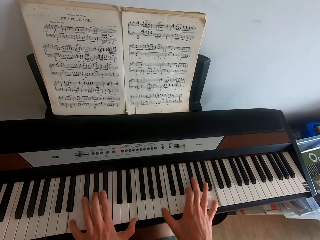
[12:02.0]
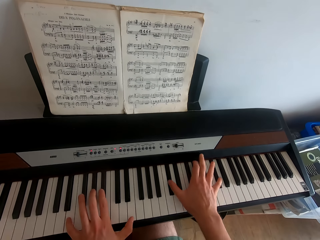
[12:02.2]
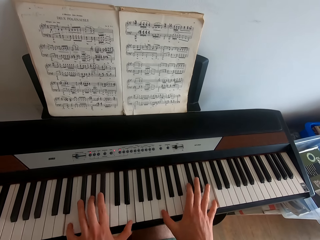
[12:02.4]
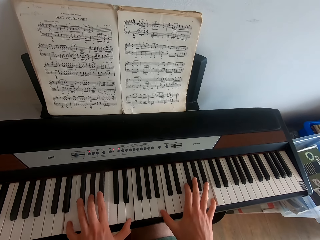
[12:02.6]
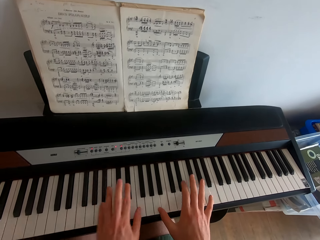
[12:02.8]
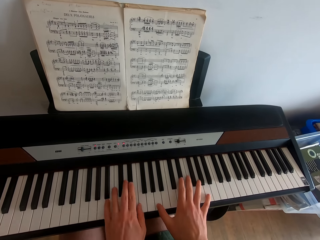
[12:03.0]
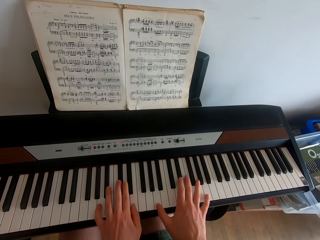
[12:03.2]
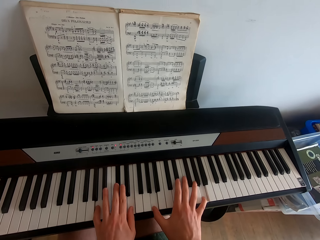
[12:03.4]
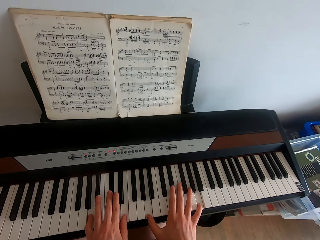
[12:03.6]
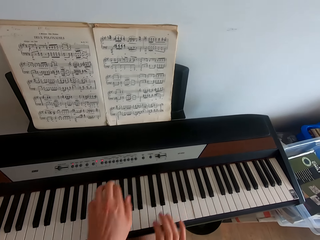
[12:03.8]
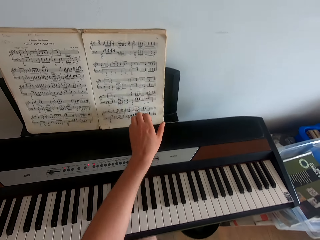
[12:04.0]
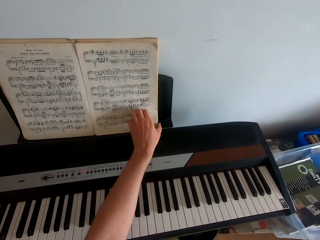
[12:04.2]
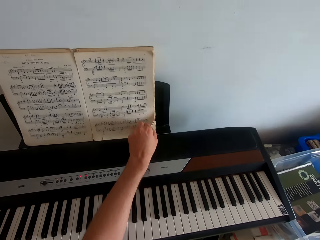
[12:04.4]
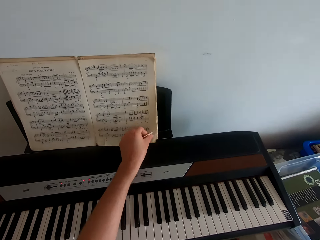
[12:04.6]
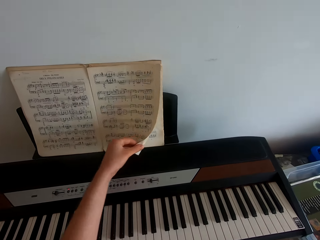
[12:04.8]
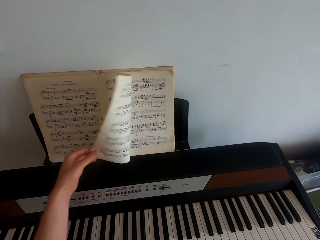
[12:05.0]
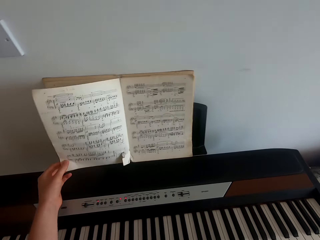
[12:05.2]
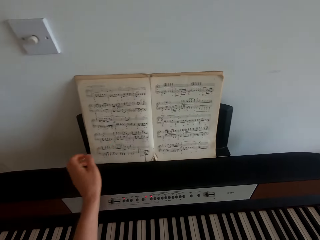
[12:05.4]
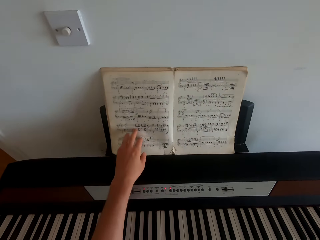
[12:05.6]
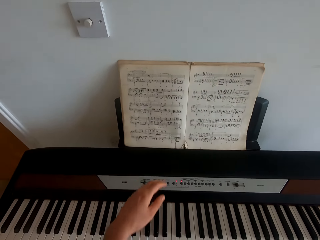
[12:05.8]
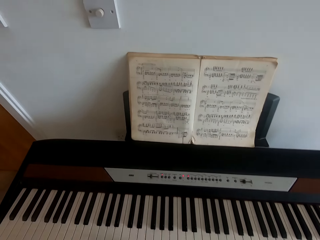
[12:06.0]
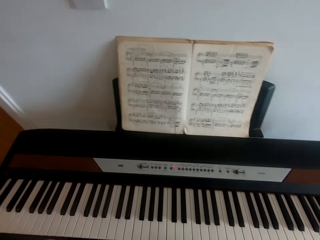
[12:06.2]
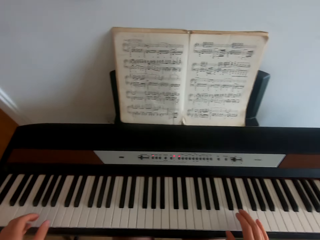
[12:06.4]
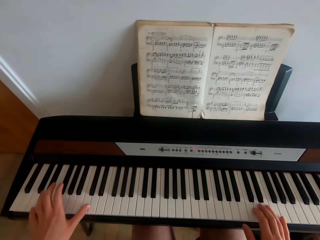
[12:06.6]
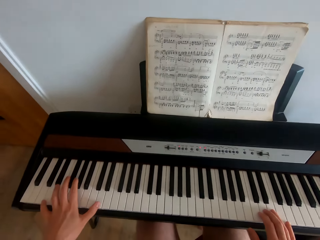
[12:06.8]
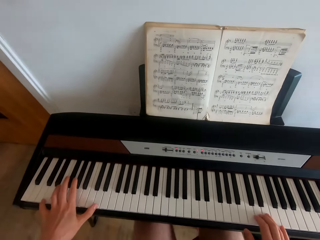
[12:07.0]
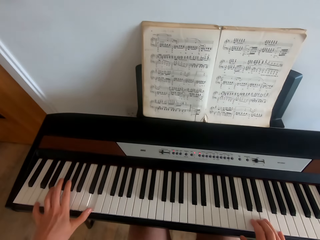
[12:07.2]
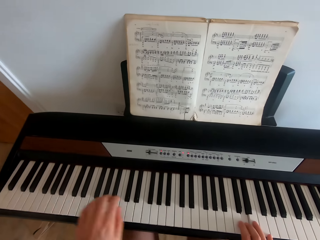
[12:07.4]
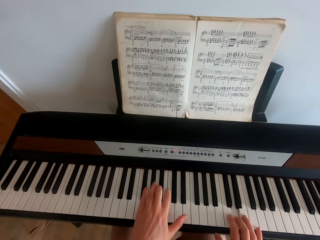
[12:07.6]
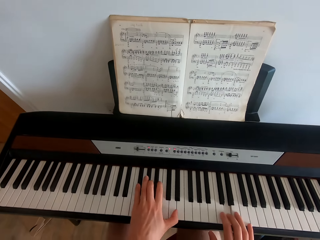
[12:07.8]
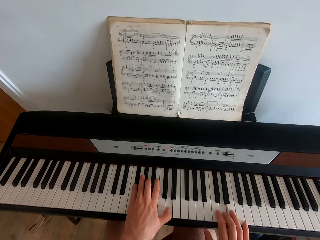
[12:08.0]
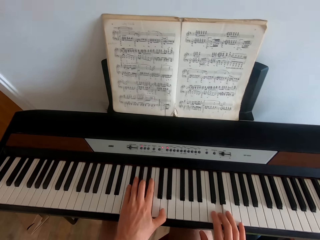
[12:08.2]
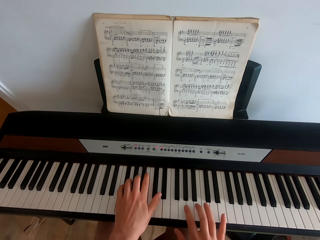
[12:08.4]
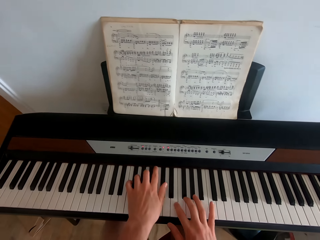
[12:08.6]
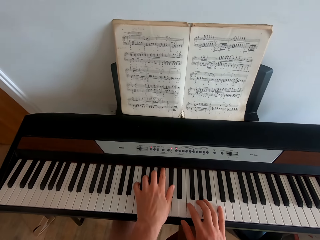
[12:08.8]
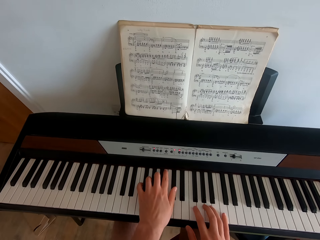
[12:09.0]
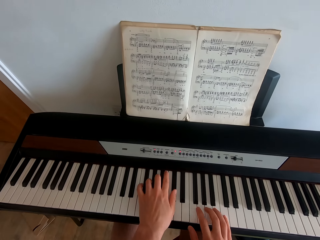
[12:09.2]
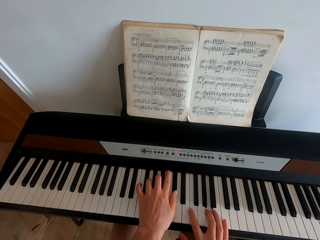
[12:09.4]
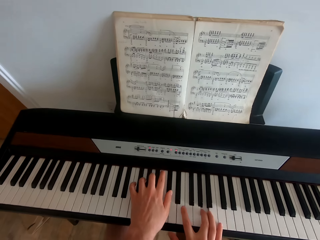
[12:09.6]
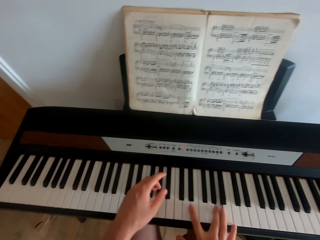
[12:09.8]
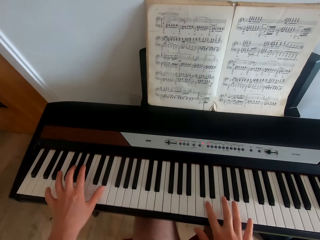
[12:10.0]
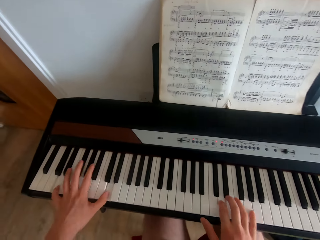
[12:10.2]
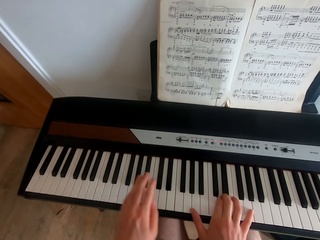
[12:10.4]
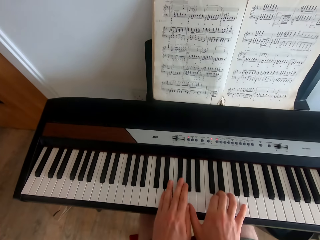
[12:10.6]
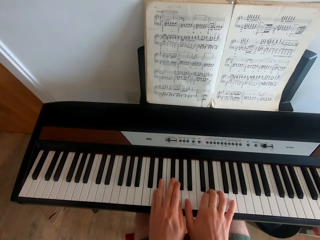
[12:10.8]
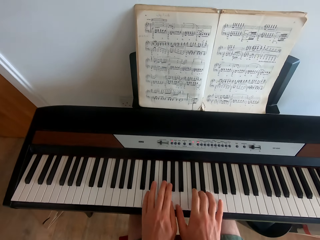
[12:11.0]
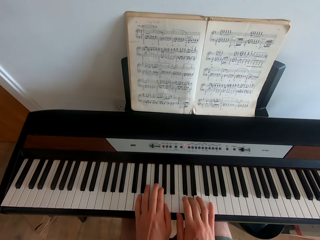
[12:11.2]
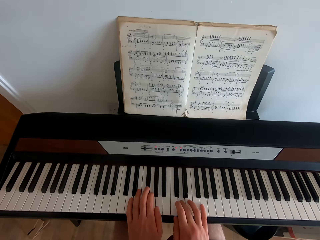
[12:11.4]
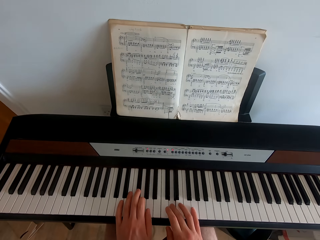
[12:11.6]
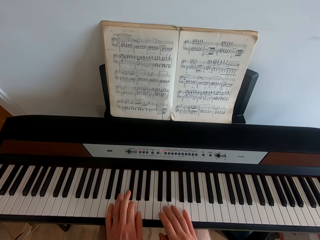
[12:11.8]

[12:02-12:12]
The camera wearer swings the left hand. They turn the page of the book with the left hand. They play the piano.

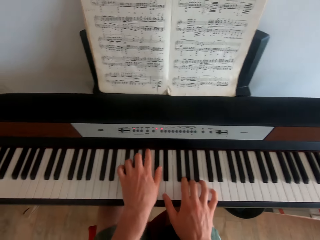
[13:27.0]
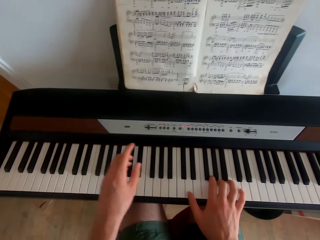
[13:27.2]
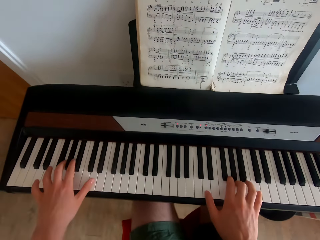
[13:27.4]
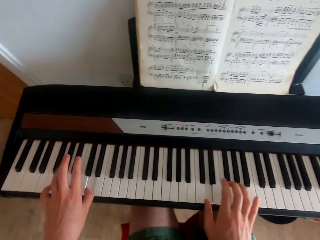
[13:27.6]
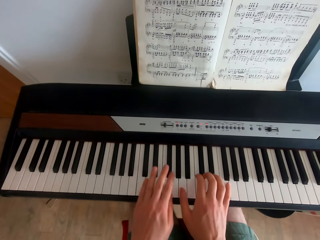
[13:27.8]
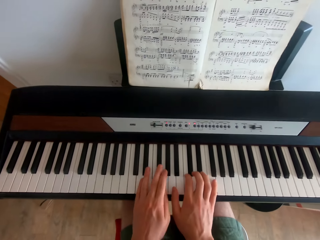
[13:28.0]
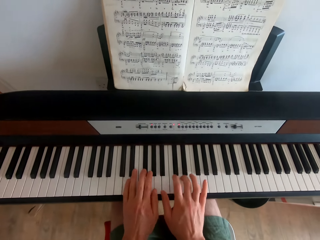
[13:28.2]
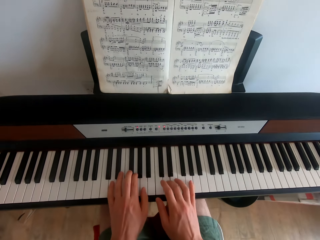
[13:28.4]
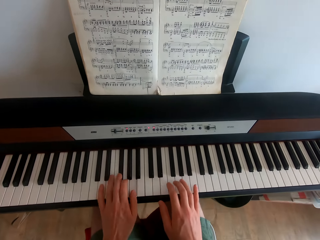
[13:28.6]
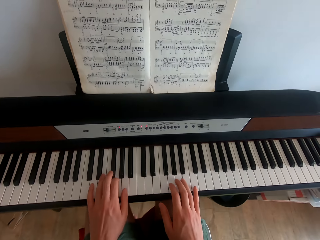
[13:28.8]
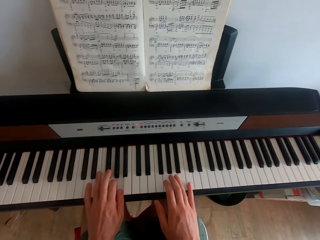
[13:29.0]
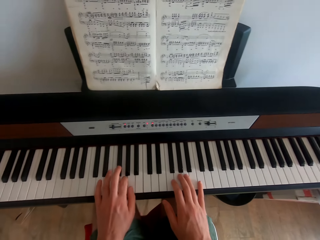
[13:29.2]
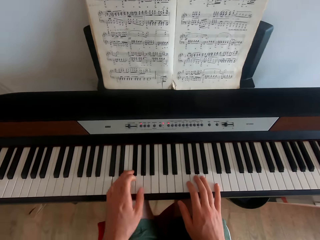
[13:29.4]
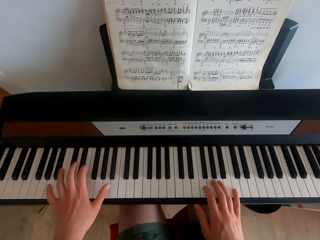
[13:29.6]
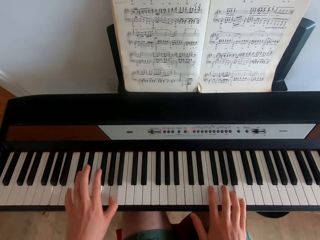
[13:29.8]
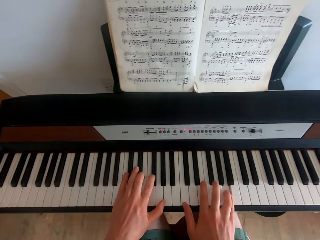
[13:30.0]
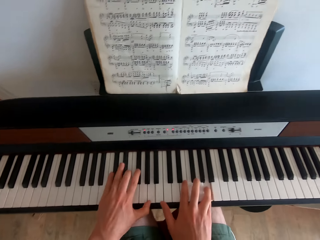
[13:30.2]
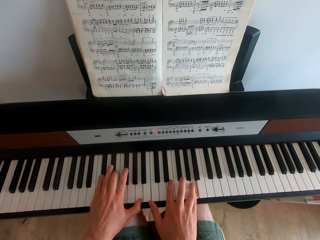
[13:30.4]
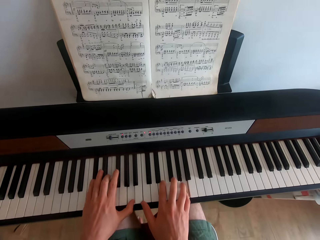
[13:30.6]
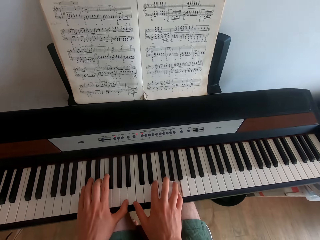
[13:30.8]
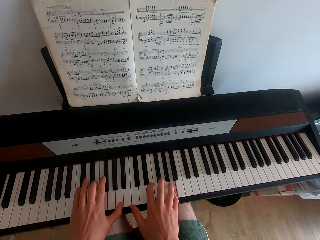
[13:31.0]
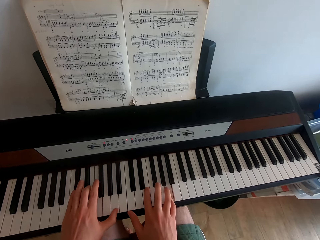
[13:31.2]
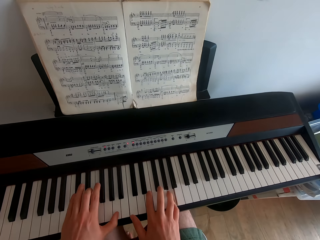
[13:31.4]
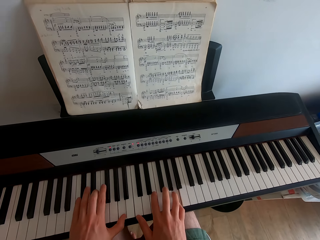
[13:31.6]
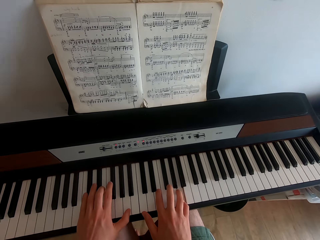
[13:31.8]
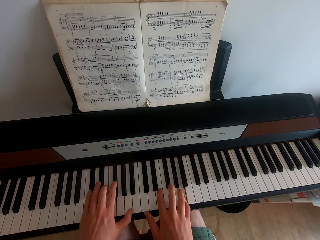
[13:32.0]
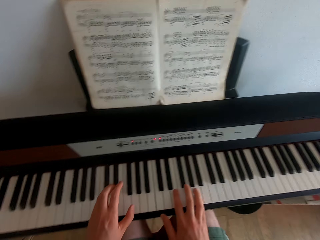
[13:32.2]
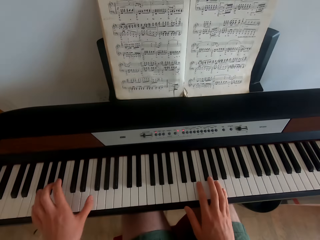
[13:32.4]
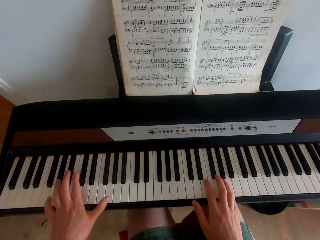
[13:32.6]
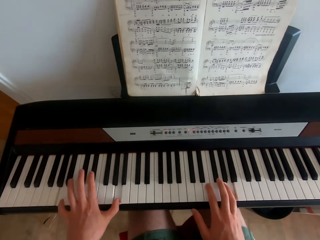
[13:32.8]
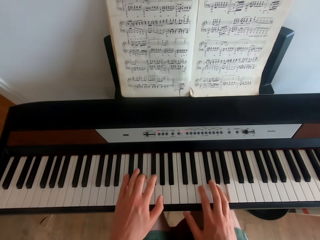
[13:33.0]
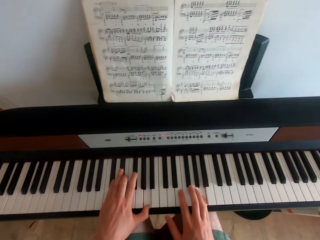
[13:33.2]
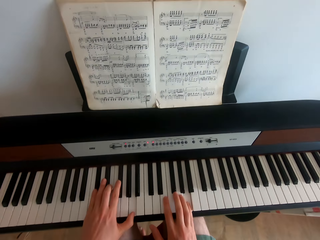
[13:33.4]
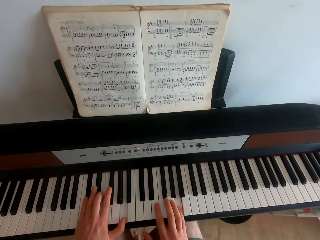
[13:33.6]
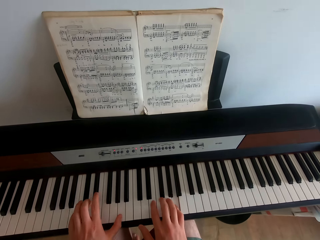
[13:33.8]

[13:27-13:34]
The camera wearer plays piano in the house.
